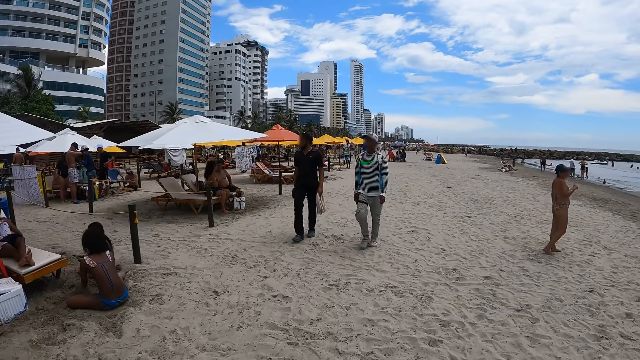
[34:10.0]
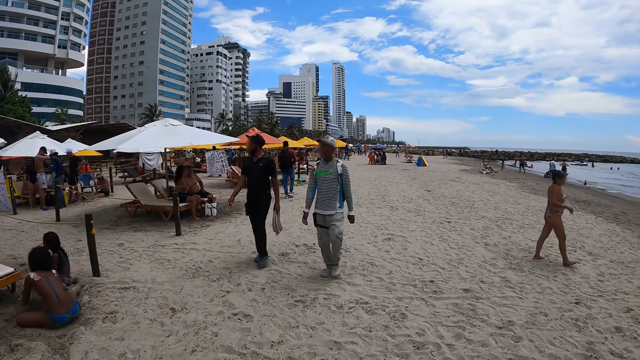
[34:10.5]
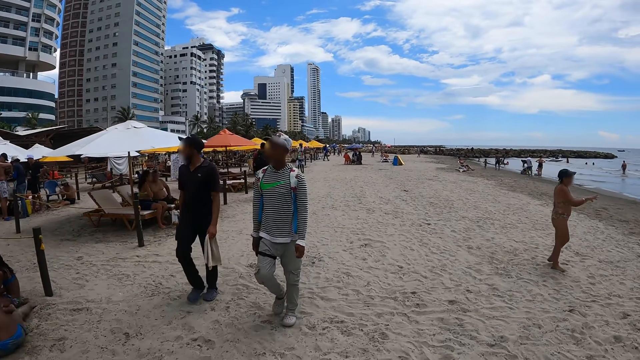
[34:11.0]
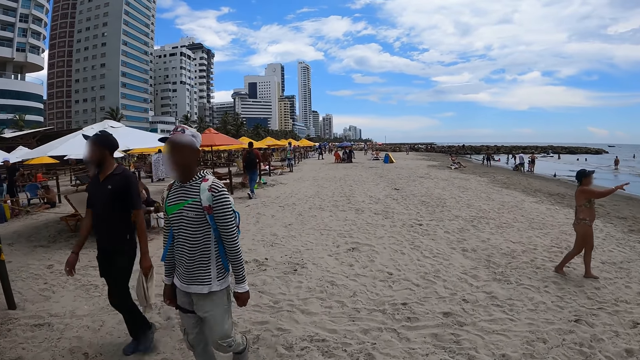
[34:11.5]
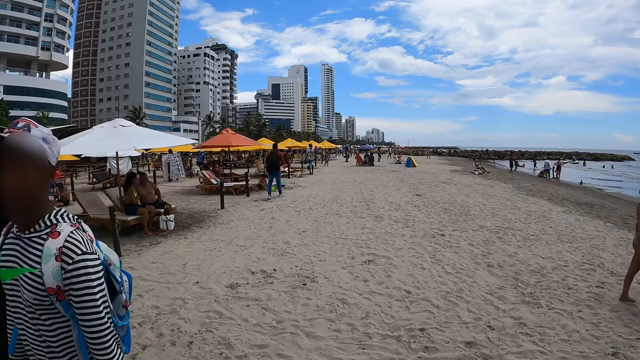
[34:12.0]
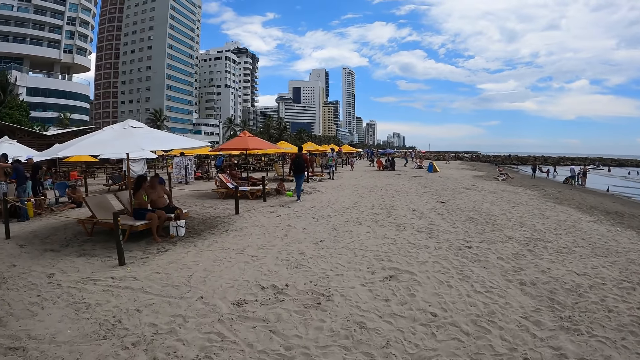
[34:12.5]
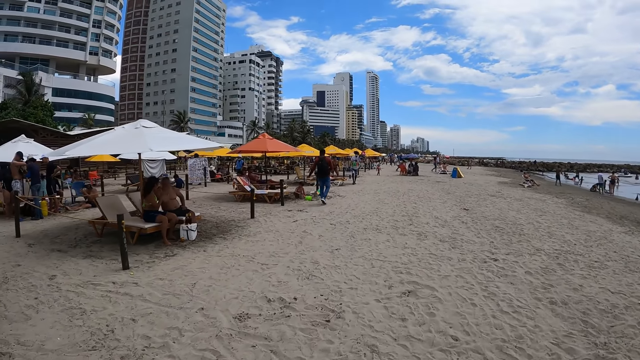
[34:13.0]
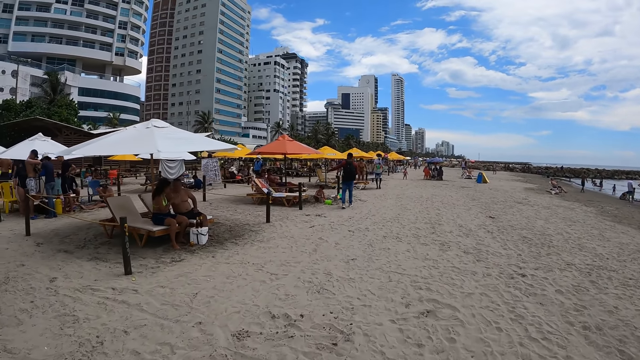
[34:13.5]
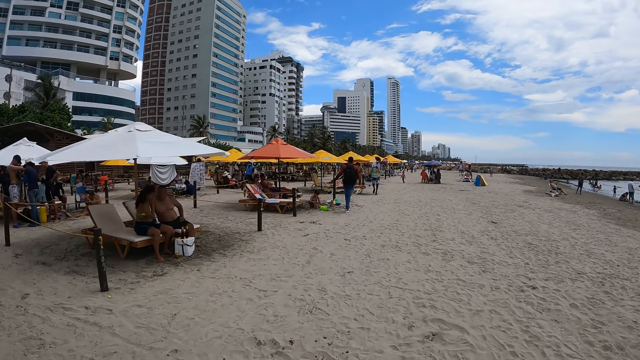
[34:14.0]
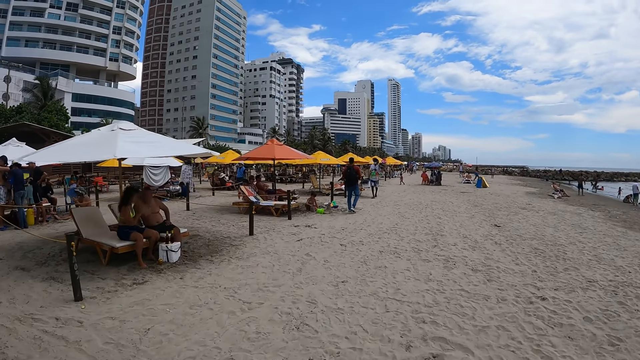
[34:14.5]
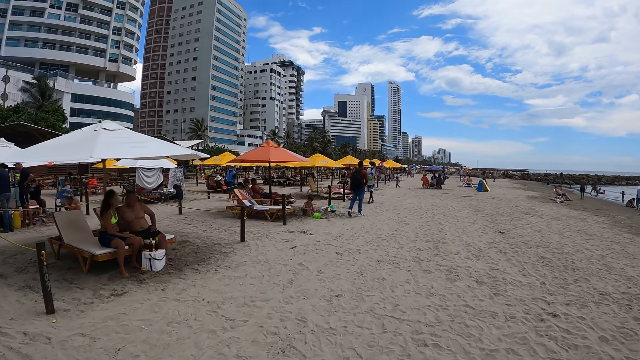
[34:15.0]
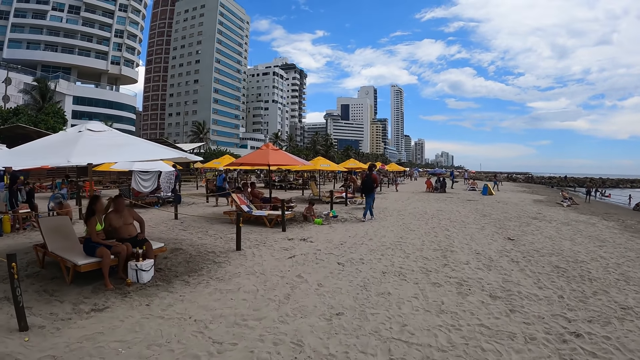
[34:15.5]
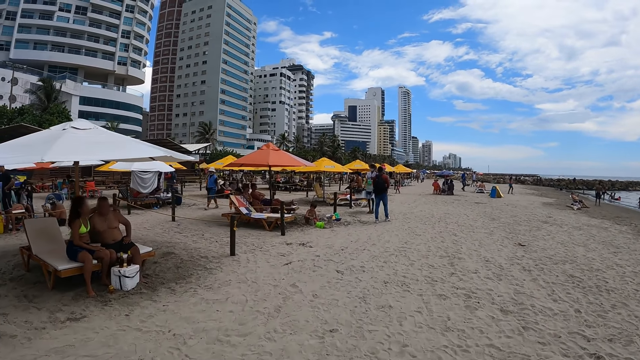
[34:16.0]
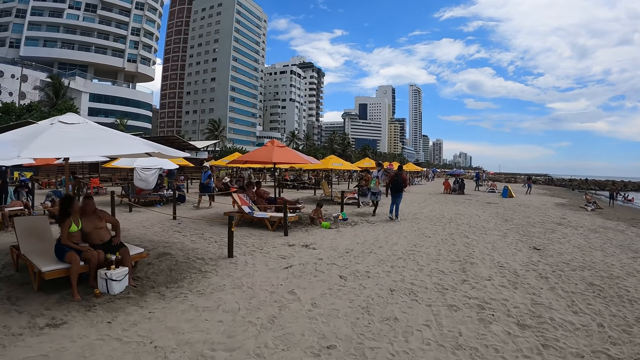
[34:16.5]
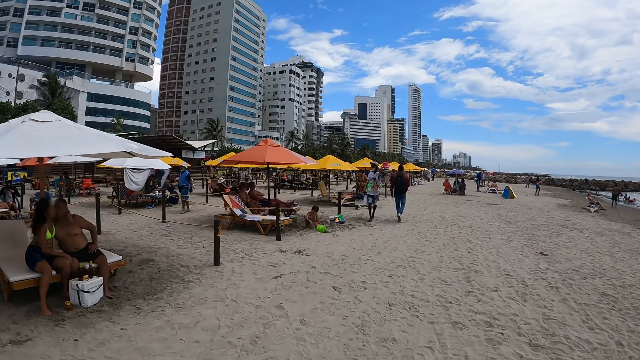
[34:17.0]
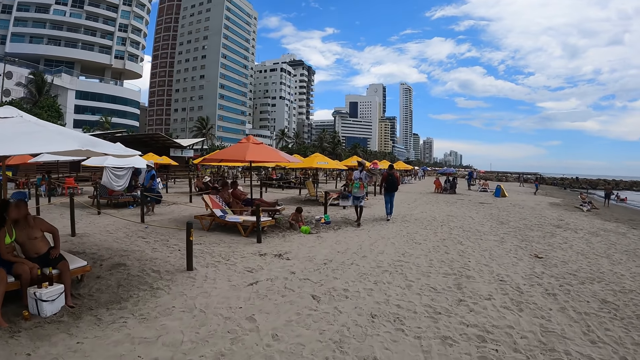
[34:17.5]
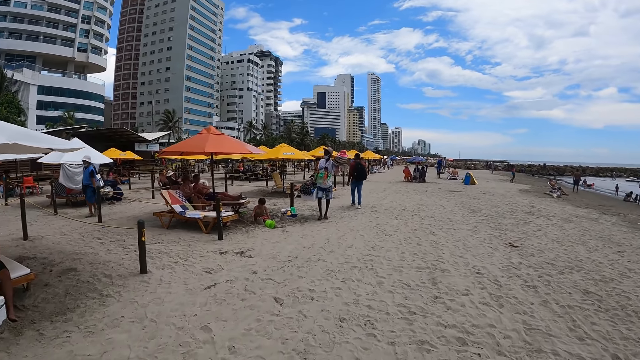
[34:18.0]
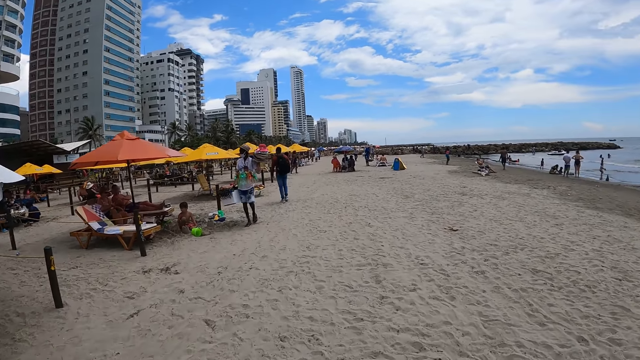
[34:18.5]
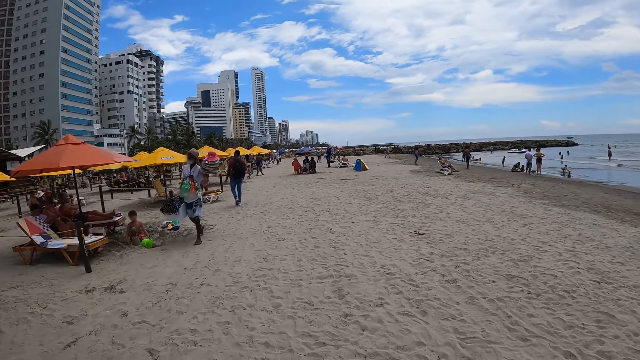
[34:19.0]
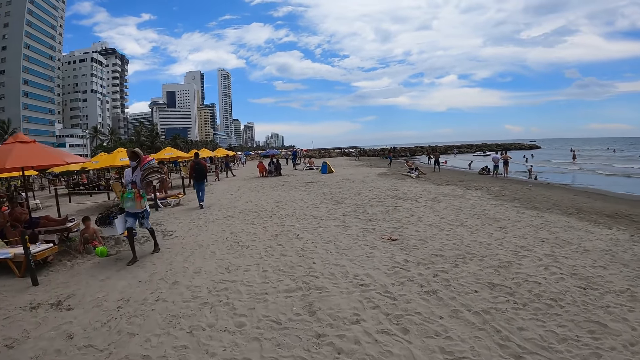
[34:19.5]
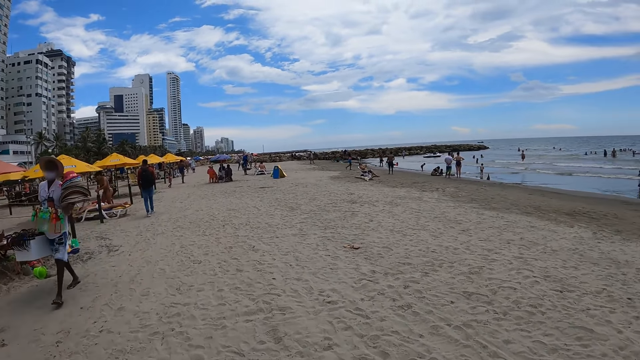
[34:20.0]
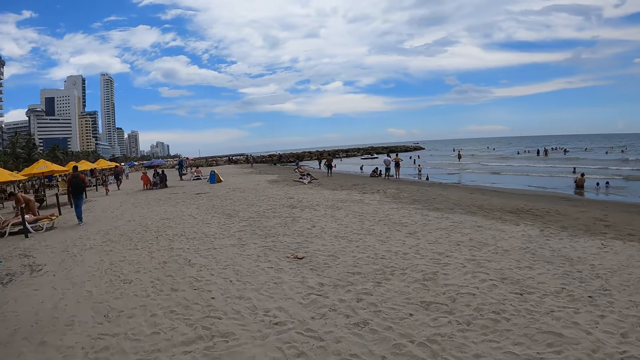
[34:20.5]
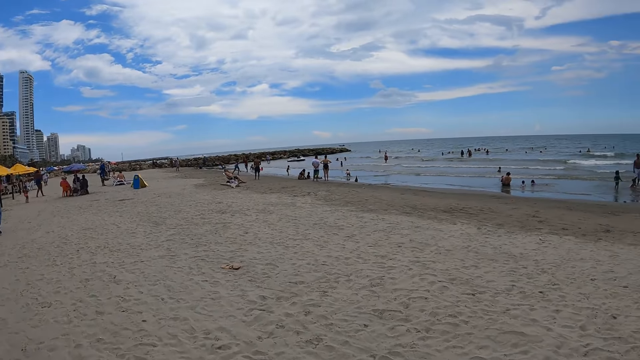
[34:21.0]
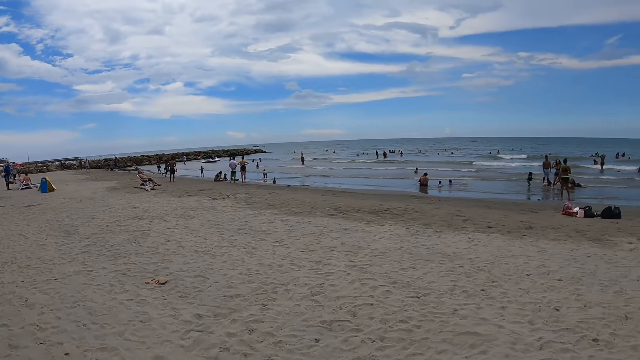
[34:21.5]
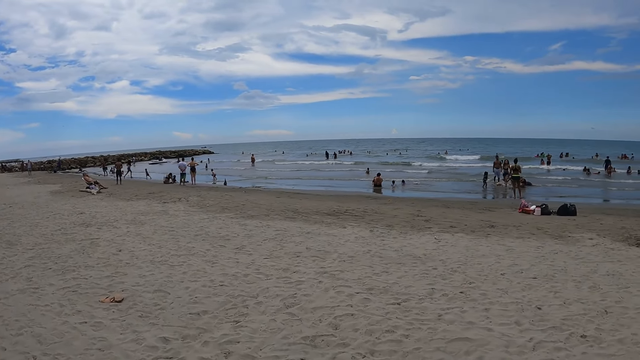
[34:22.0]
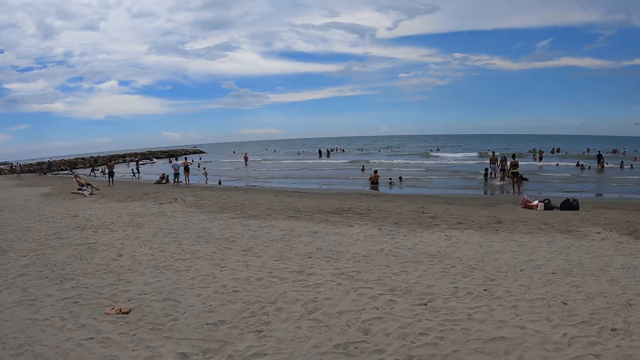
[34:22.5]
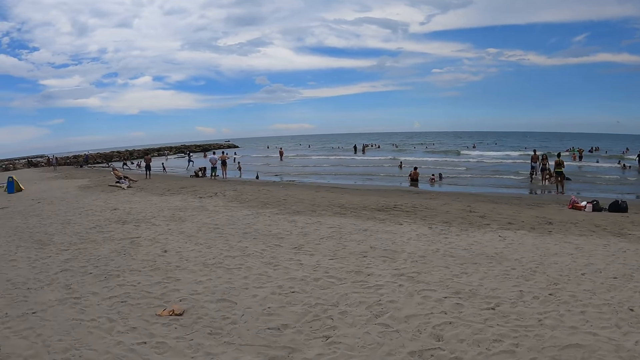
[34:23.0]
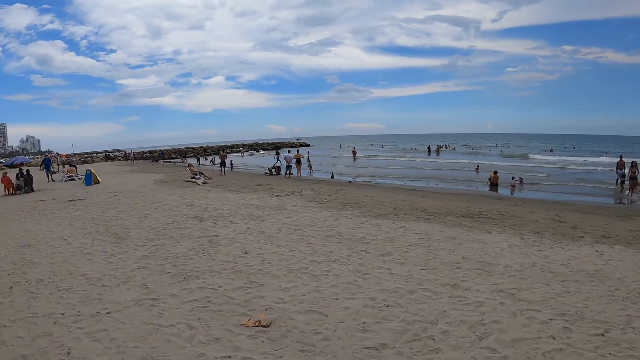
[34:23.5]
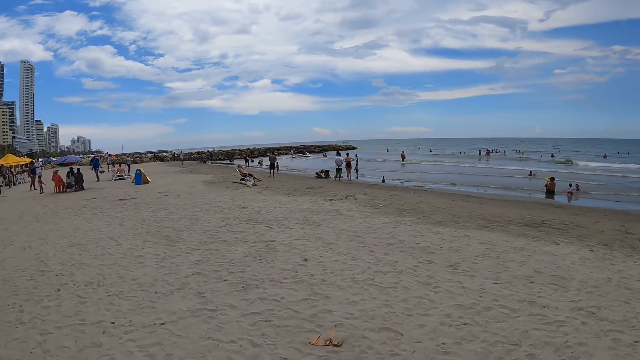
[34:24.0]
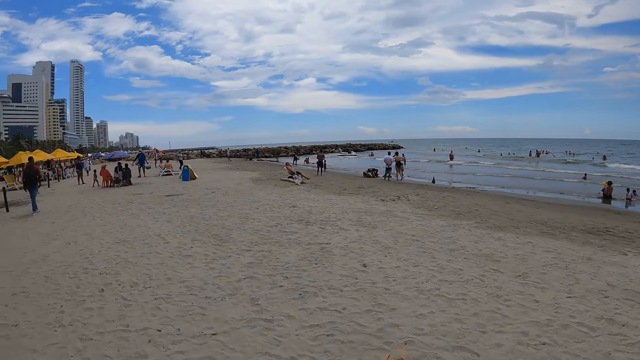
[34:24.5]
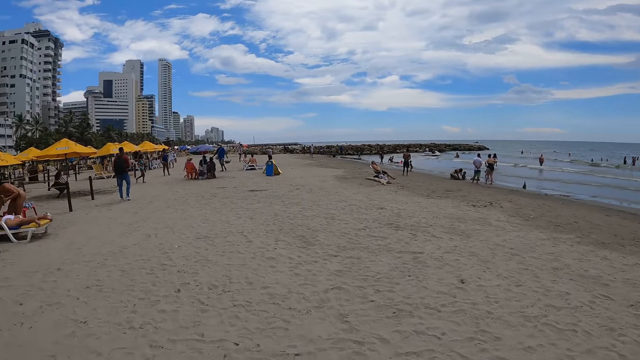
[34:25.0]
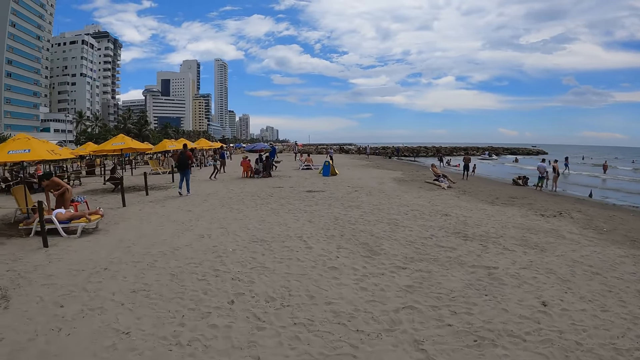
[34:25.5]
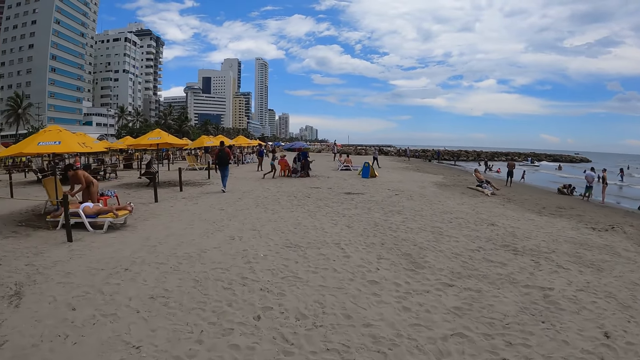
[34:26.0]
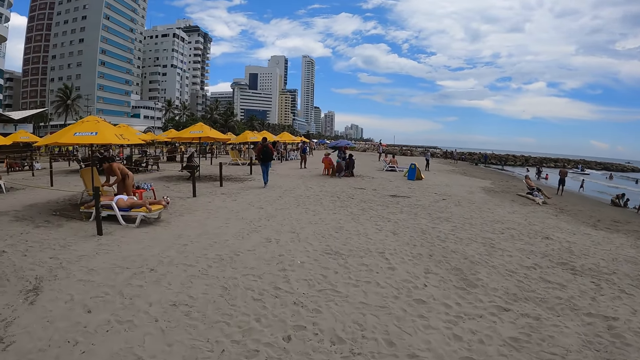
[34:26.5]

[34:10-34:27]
The camera wearer walks along. They turn around.

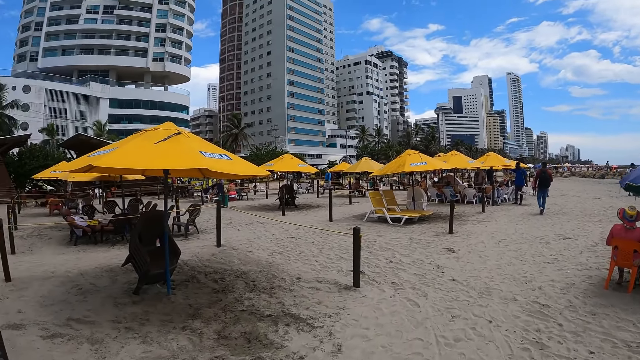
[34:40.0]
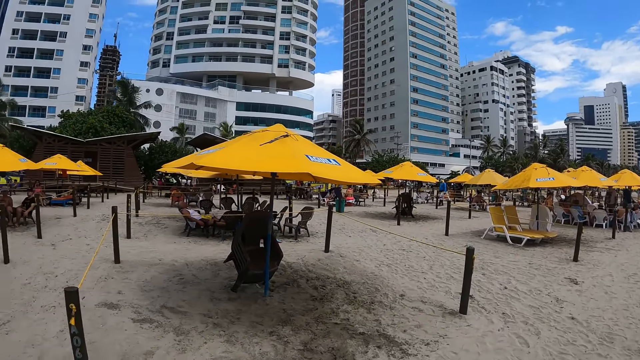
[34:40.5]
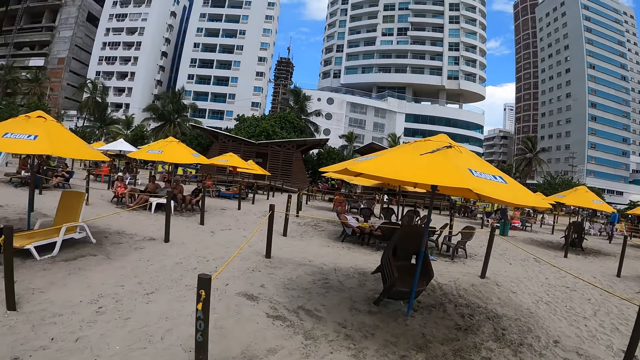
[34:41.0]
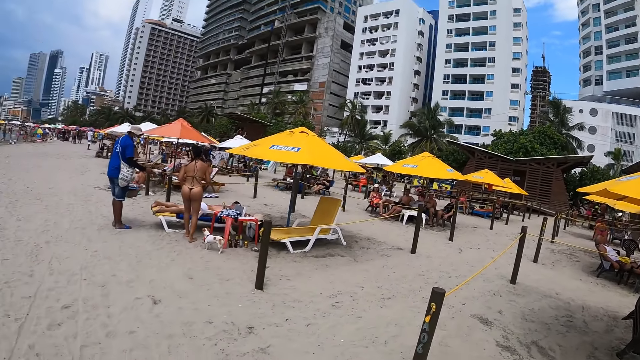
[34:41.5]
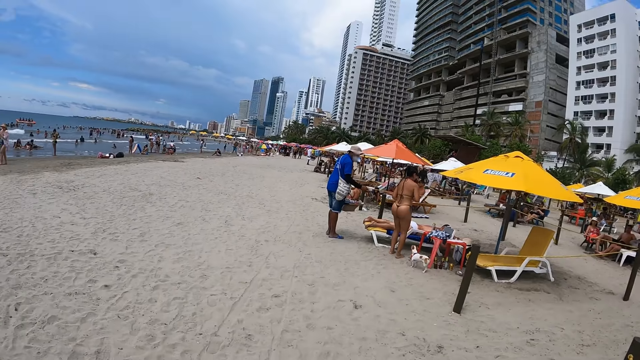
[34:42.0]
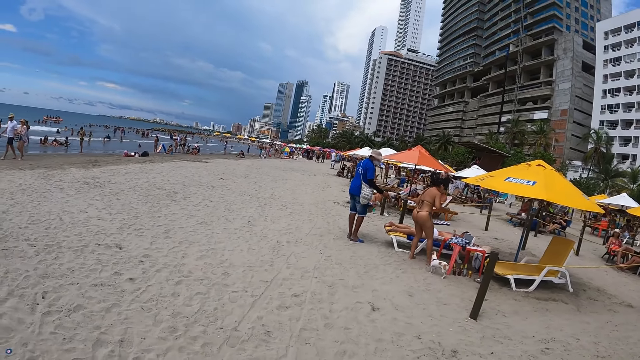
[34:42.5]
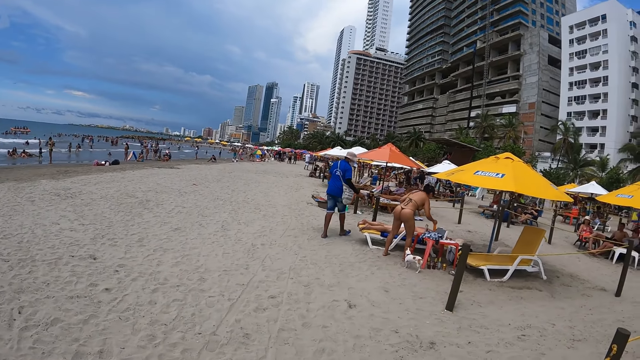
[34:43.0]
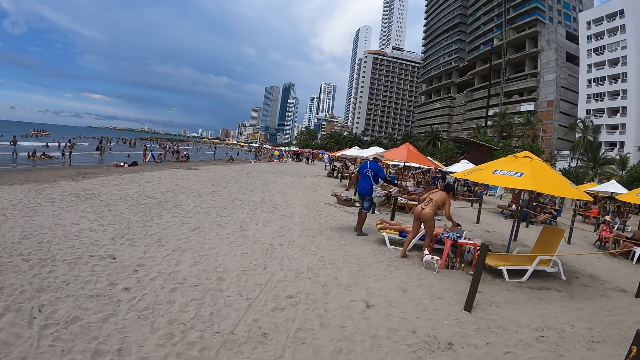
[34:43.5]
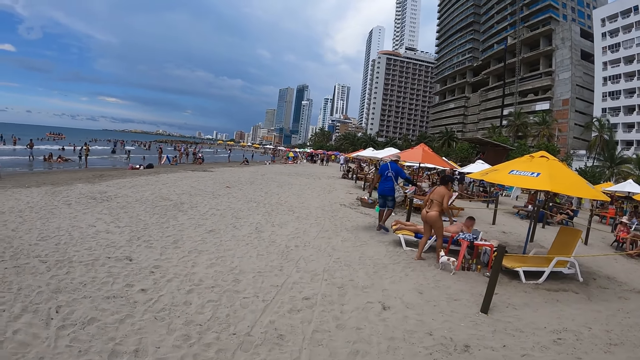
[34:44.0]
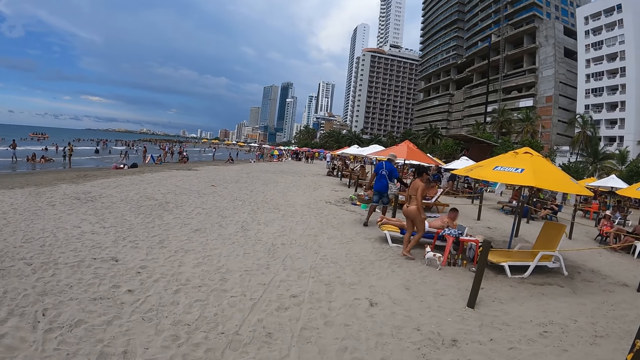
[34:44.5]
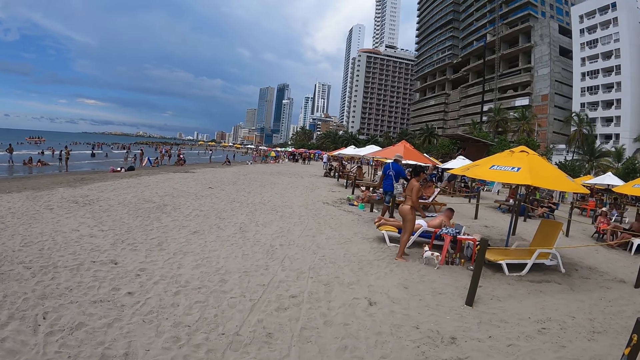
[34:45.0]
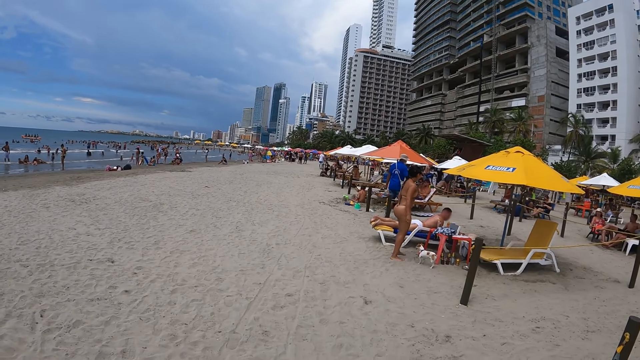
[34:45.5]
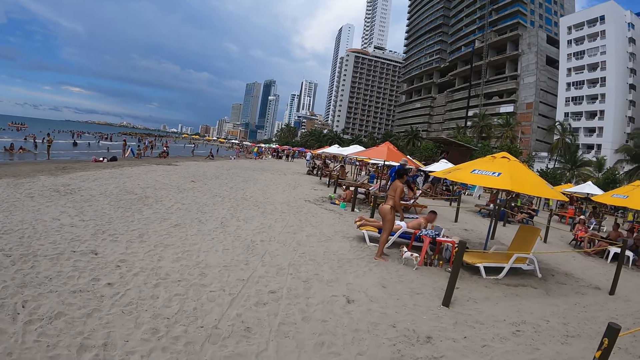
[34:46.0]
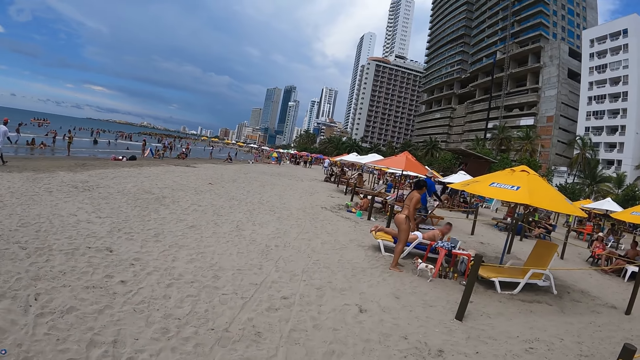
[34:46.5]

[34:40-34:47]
The camera wearer looks around. They stand a little.
